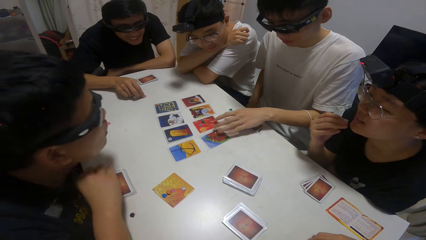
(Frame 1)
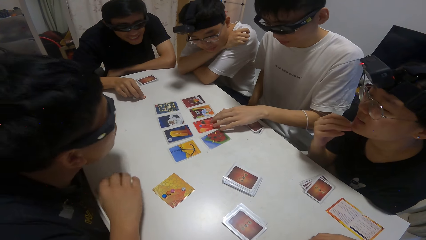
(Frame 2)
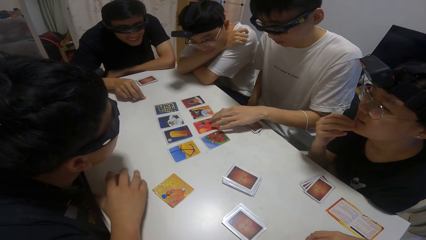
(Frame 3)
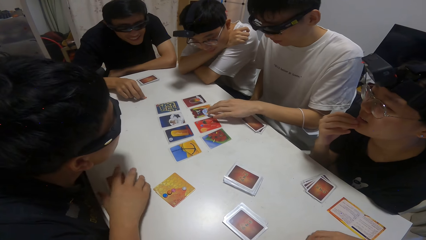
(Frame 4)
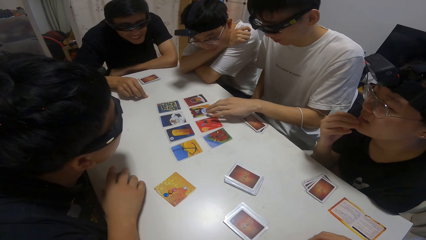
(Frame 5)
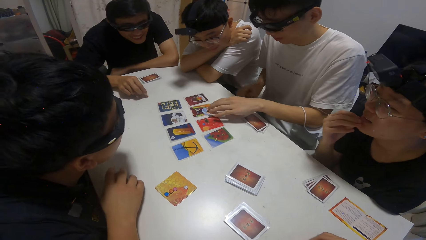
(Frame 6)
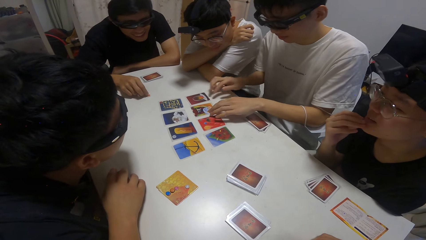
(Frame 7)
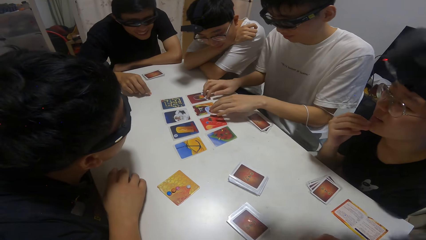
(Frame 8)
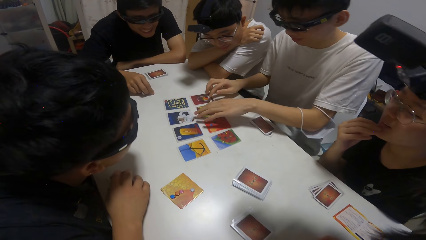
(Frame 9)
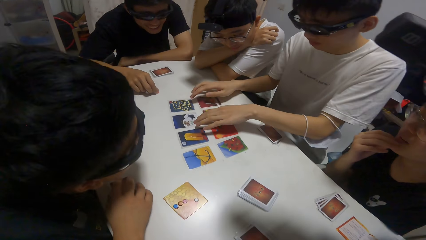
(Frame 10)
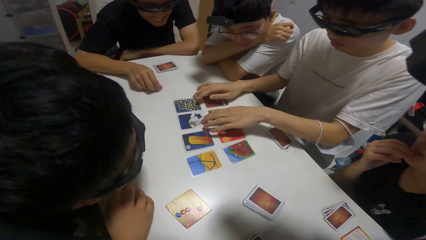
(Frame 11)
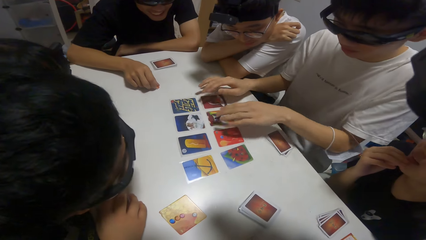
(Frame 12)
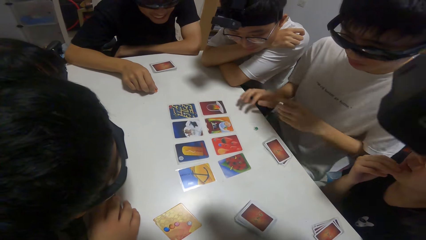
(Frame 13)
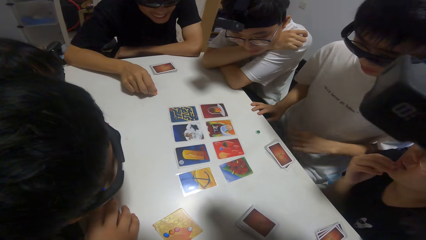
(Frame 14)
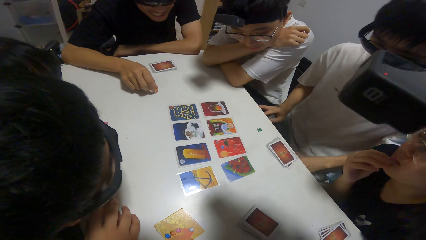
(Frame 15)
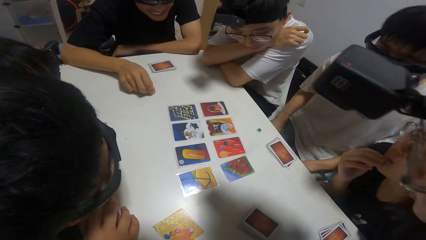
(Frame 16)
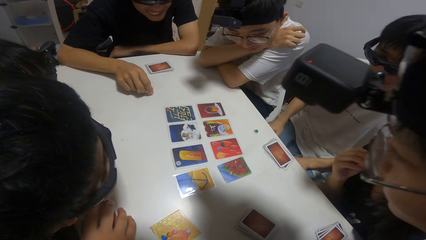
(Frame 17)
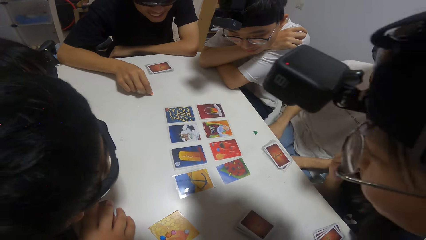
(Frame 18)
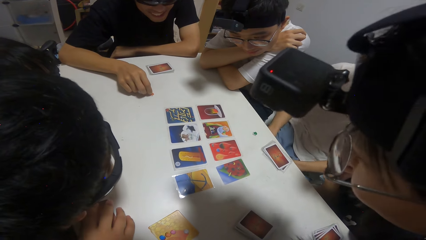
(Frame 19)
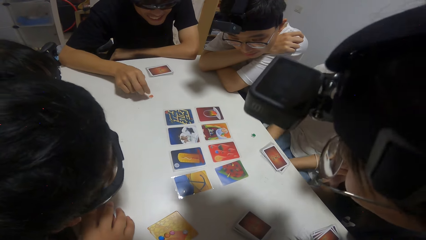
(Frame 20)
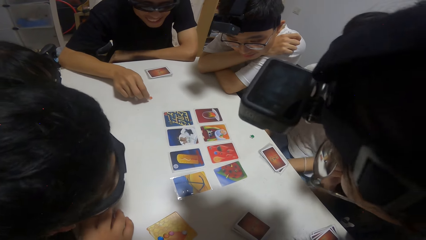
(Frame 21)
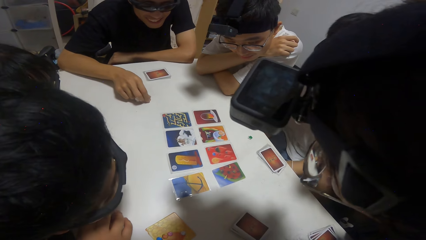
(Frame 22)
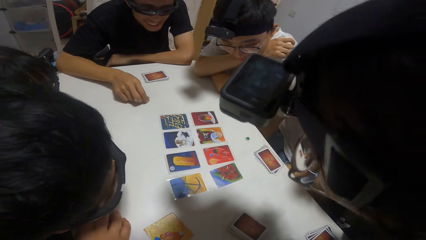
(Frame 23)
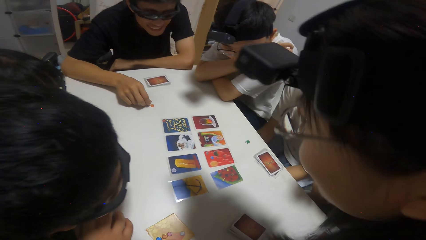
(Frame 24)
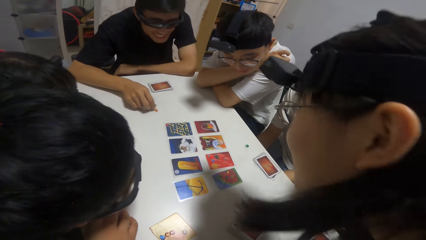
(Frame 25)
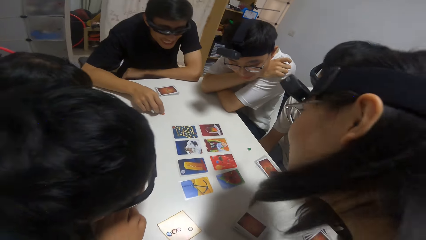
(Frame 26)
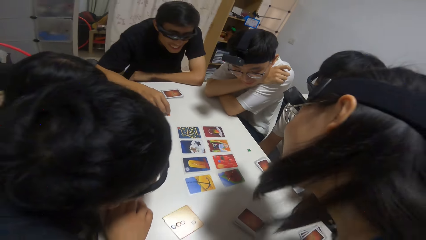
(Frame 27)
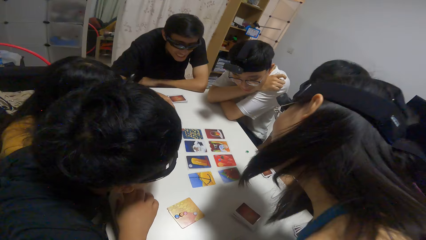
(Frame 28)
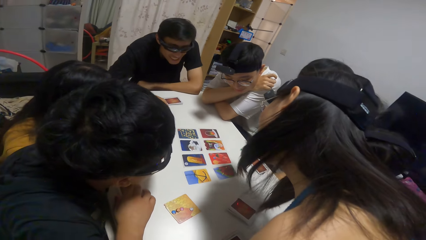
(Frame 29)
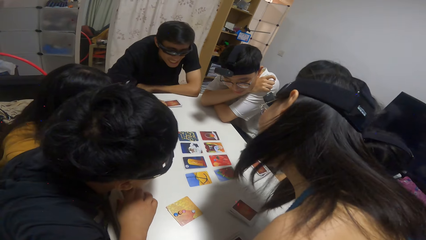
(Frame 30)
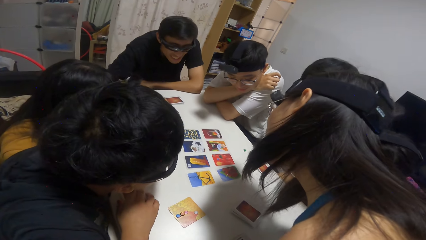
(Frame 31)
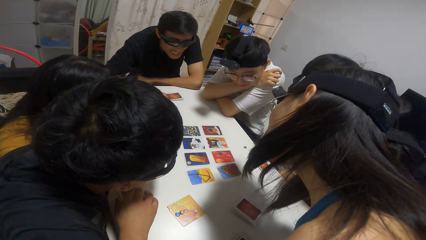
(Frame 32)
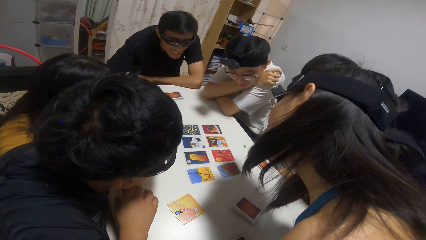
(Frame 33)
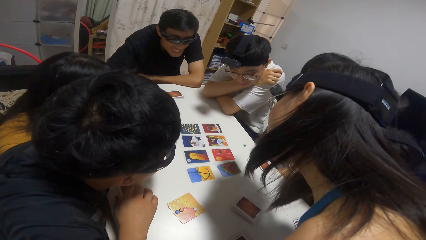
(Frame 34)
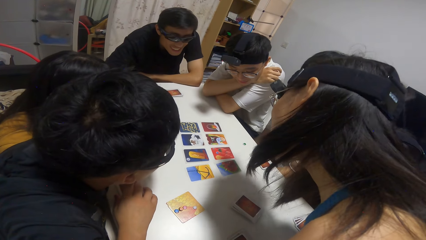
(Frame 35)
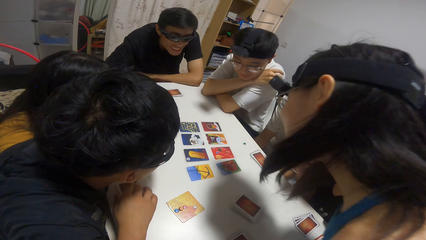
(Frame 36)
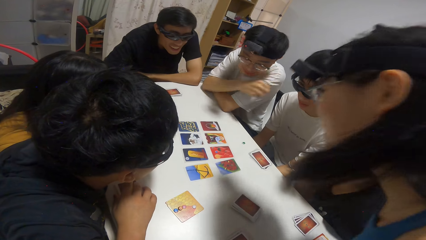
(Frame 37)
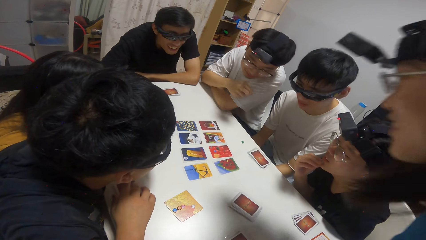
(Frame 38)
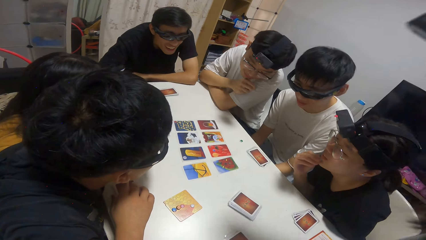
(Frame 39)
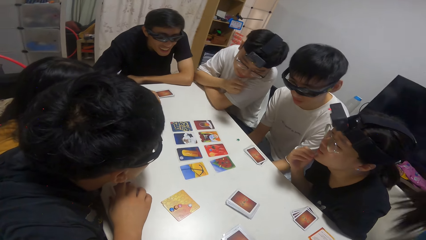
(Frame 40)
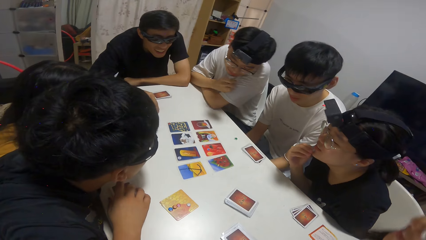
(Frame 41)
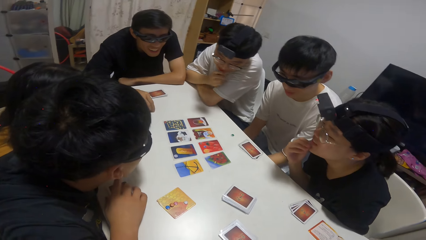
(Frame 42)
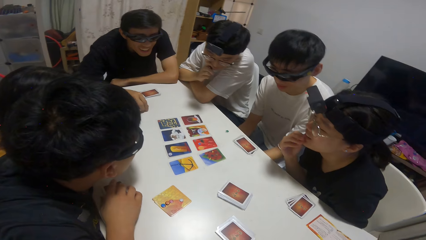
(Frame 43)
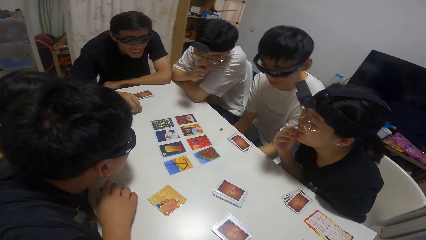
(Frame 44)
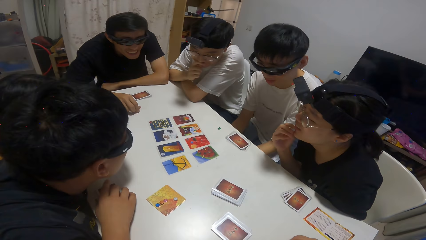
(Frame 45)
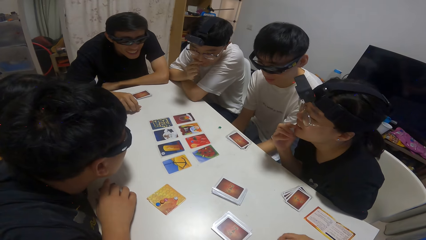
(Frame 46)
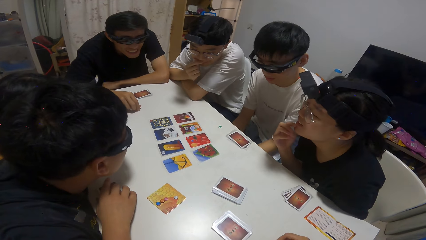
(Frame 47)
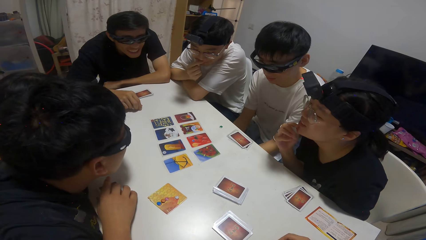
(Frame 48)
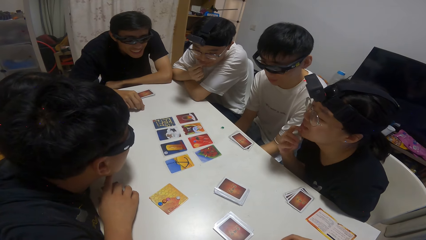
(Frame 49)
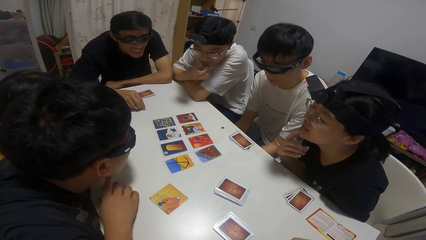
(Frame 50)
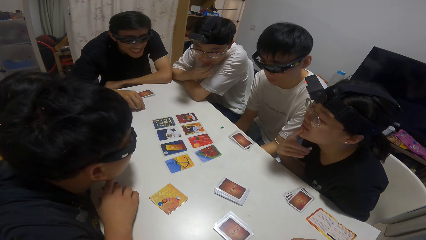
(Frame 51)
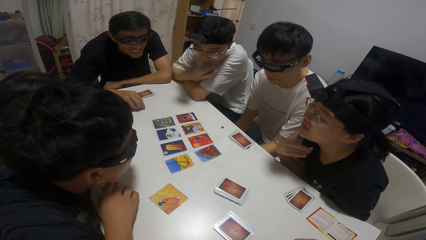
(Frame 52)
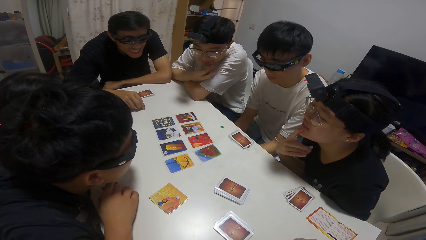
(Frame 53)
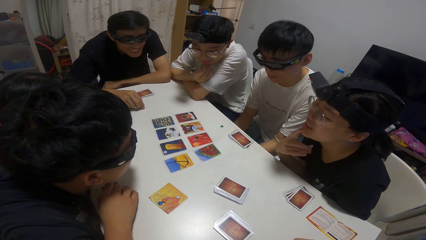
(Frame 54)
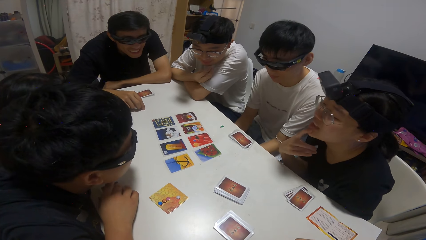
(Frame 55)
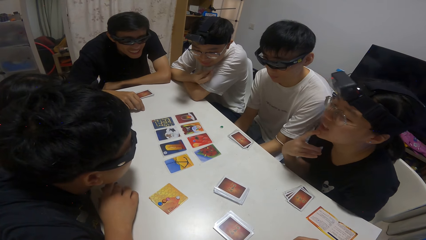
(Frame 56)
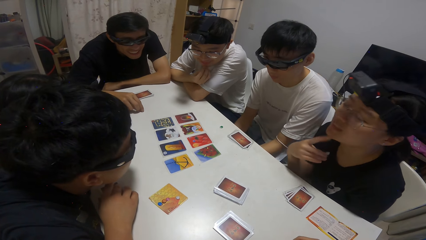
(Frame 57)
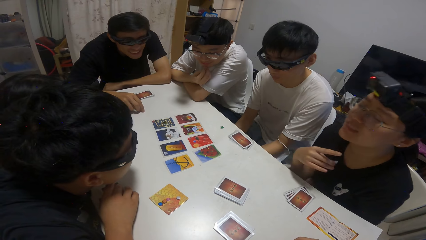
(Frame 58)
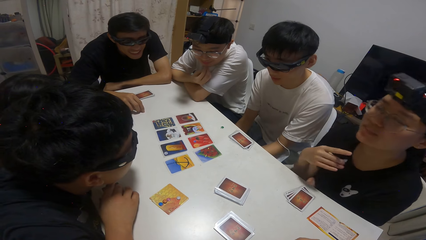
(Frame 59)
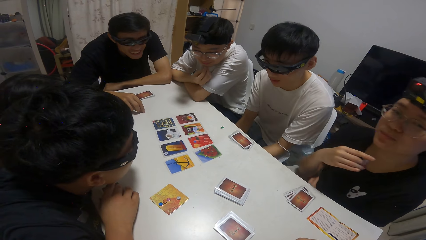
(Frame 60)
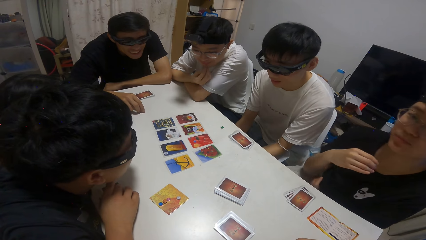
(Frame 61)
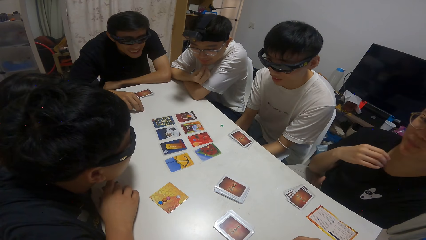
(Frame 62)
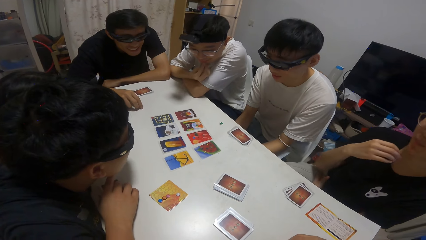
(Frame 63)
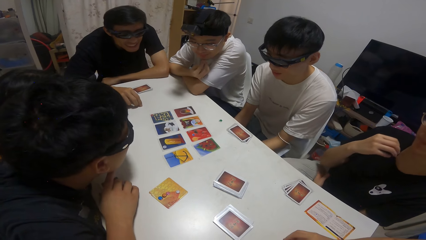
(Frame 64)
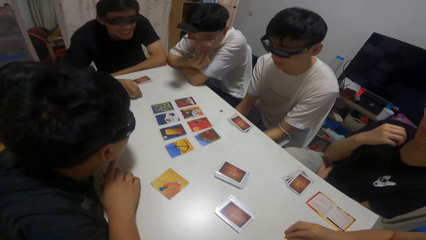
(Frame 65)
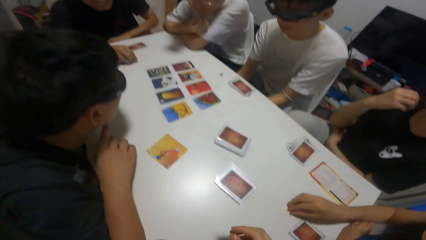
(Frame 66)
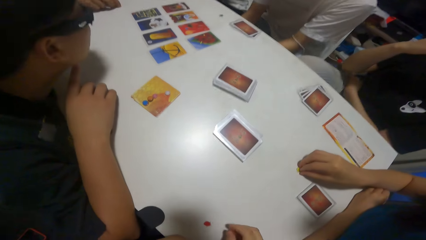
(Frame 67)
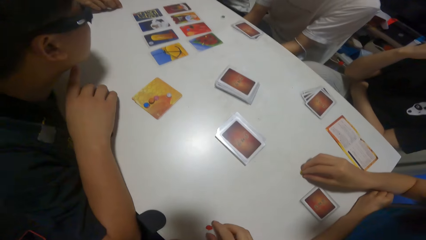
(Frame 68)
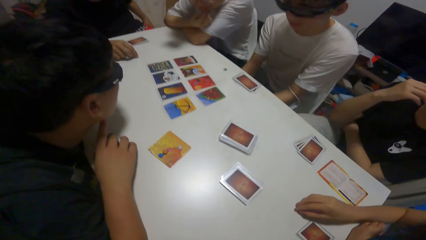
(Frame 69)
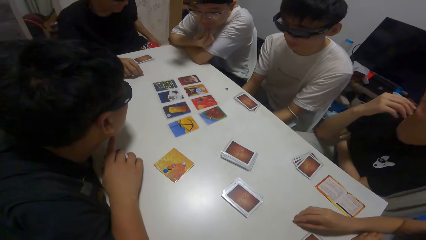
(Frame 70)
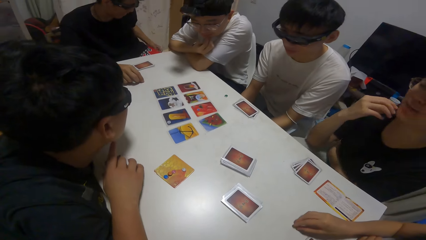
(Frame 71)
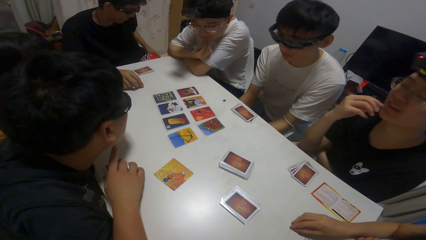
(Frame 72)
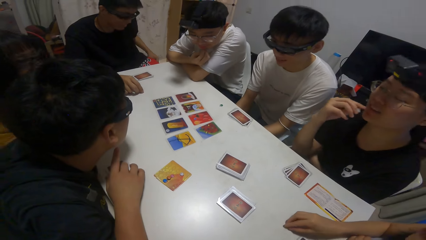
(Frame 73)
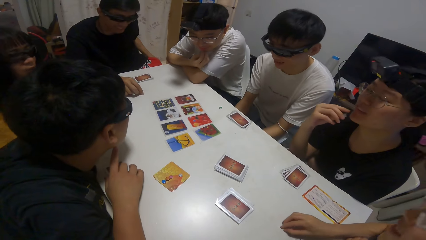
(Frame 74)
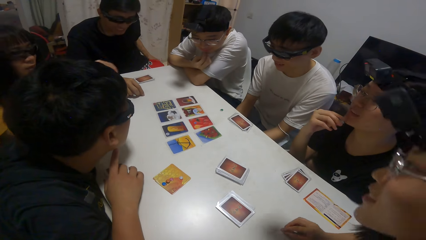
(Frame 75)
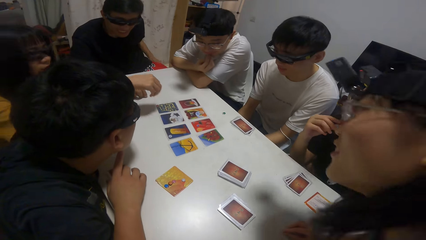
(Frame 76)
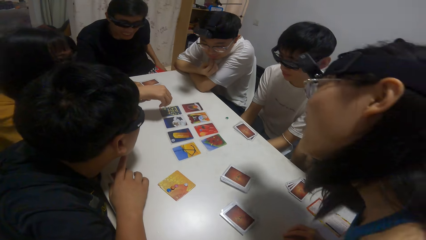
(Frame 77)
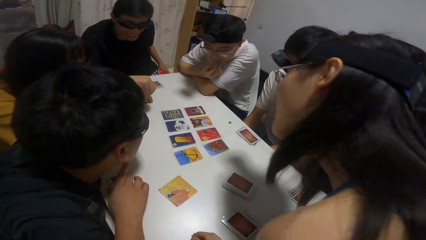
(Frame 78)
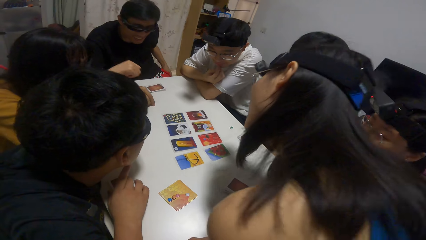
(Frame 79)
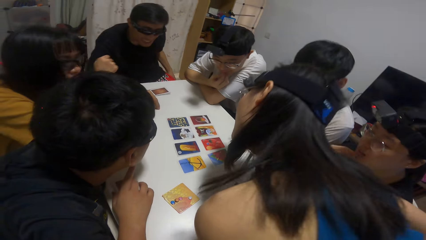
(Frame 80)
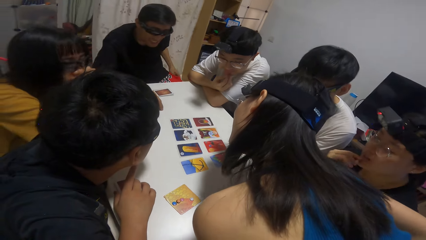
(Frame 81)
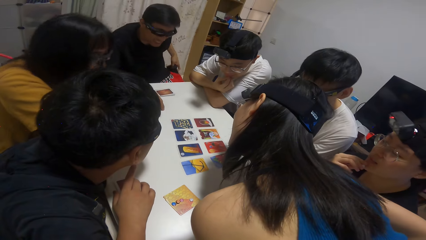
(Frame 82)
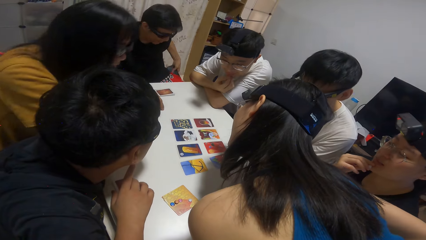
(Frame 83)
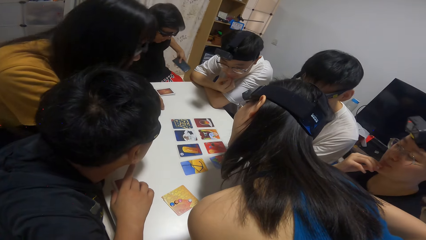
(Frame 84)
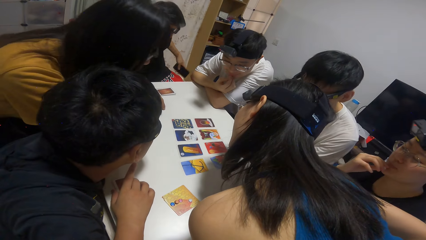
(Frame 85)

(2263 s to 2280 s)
A person moves their face closer to the table. The person stares at the cards.
